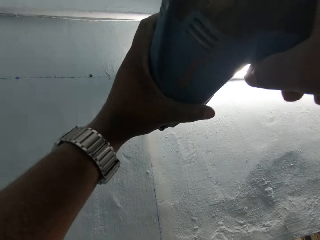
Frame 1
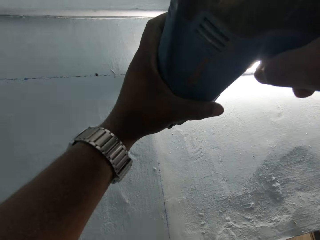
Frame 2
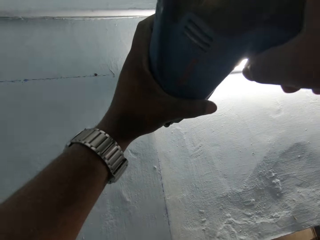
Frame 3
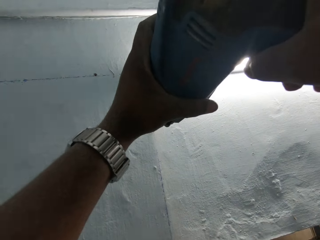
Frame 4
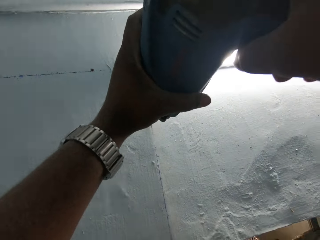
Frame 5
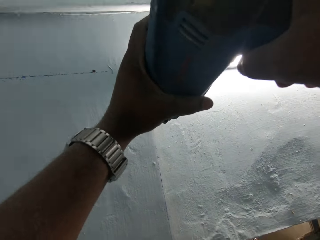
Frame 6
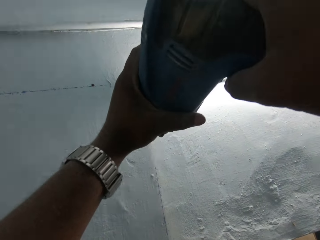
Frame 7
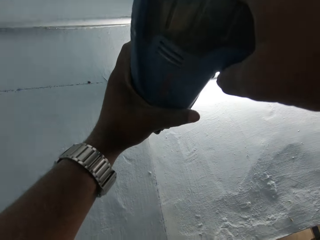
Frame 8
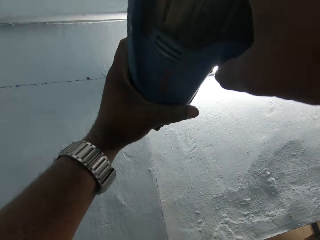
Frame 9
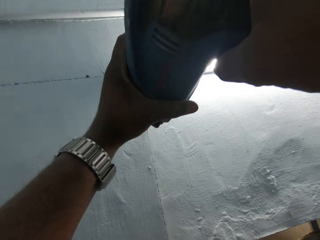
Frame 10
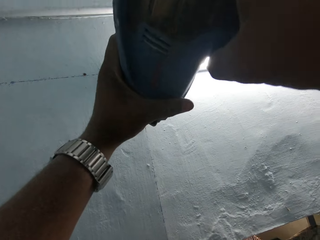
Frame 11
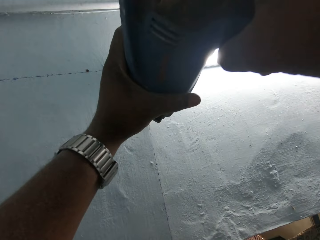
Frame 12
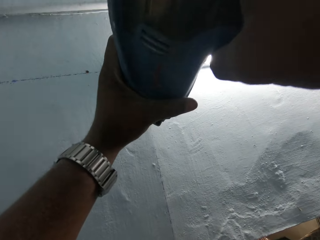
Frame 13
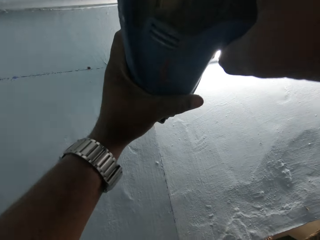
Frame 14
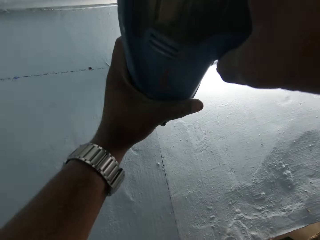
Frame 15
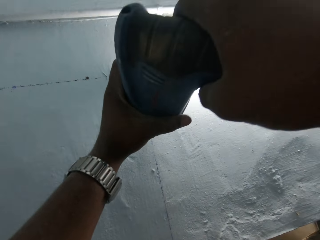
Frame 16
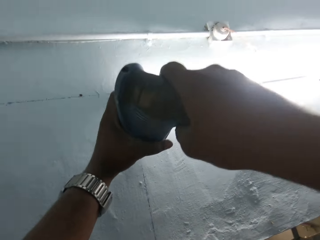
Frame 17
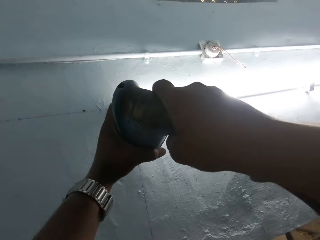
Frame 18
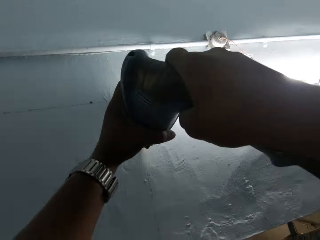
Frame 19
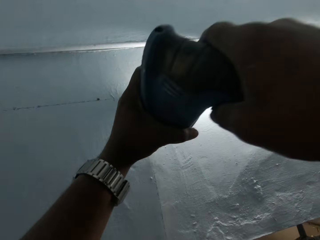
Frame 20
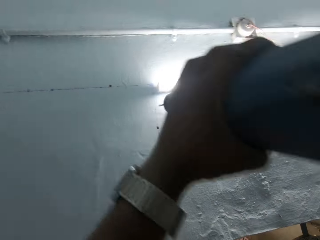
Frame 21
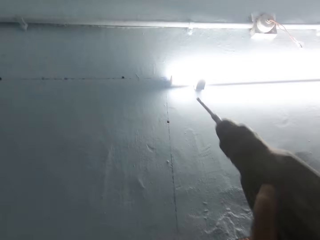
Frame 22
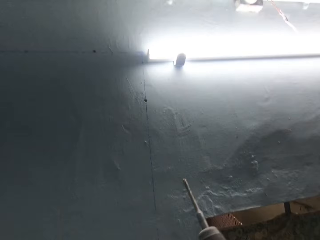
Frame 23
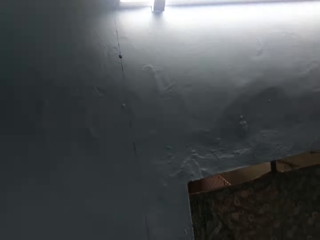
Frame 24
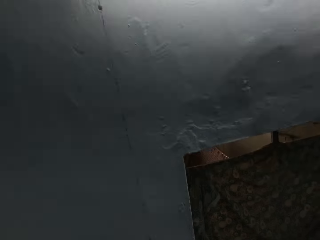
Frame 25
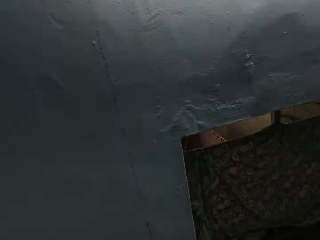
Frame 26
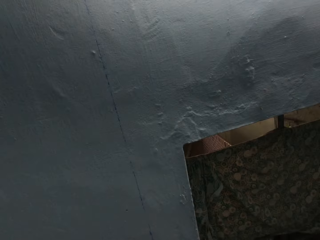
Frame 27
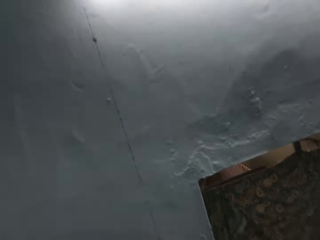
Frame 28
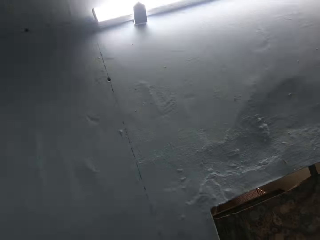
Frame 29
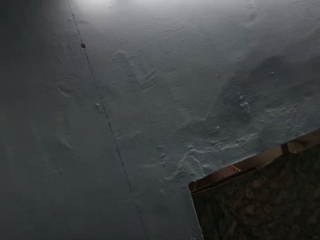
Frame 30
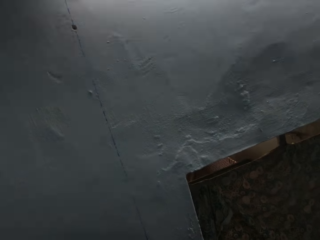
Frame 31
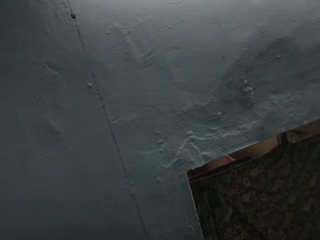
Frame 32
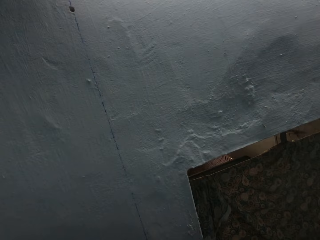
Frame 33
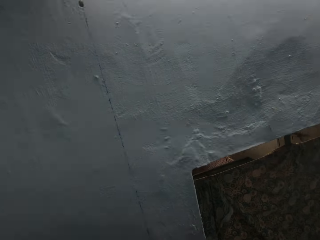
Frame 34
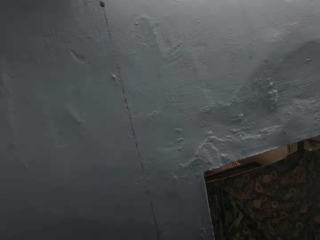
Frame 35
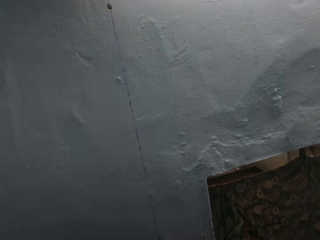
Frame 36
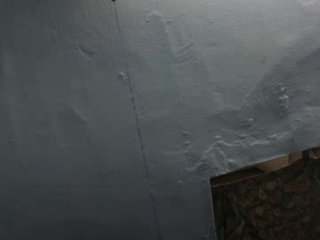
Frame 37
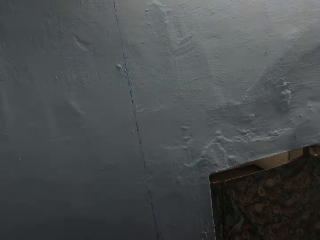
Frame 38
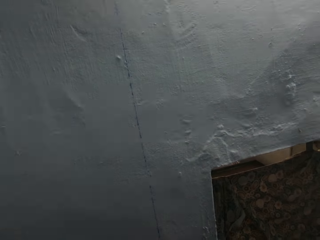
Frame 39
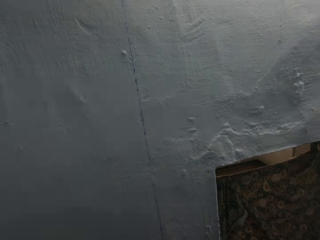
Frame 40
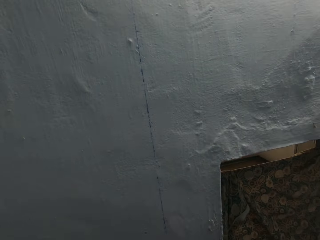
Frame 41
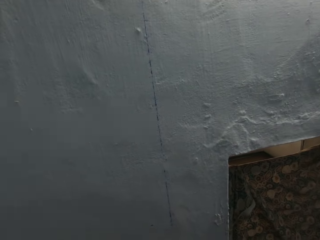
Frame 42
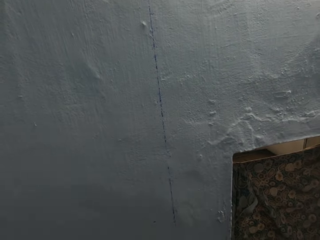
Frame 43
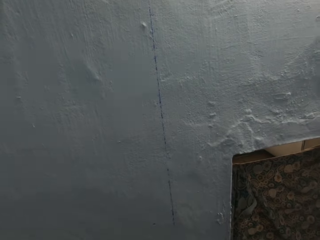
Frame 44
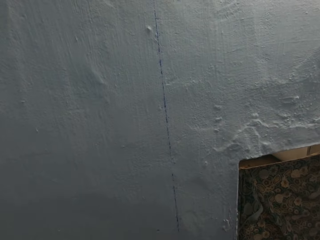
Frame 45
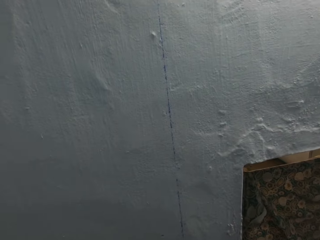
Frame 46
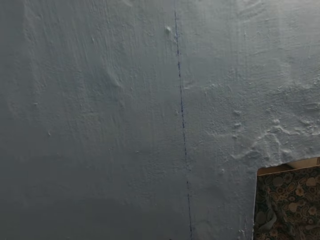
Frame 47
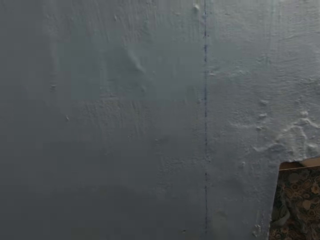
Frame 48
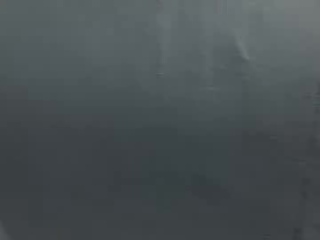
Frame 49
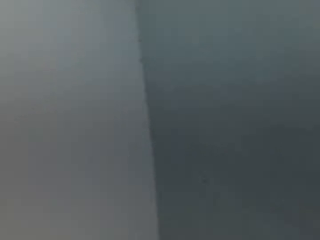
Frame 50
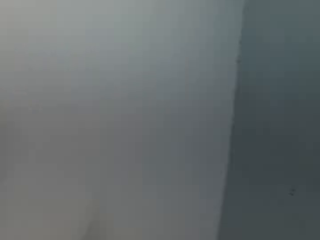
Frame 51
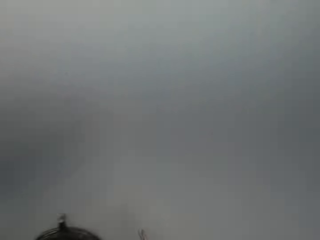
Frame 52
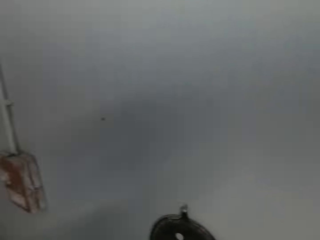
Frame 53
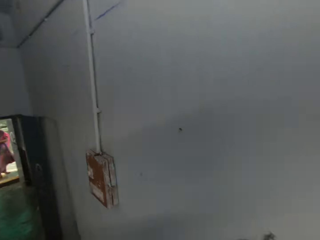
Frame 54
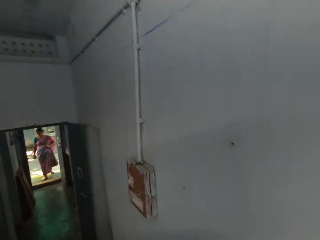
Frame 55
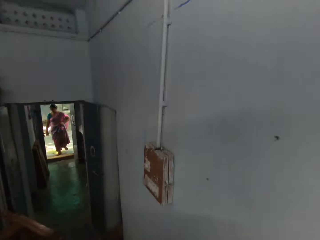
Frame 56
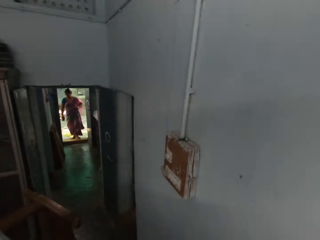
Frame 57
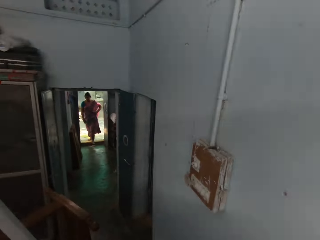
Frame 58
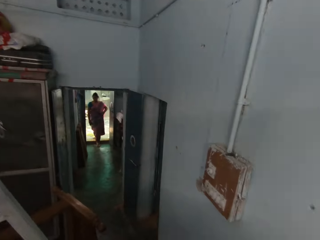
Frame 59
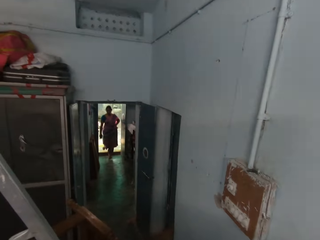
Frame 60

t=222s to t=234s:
The camera wearer looks around.

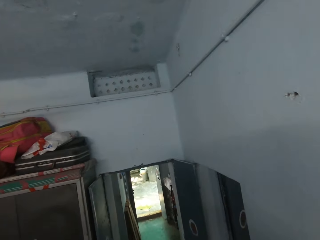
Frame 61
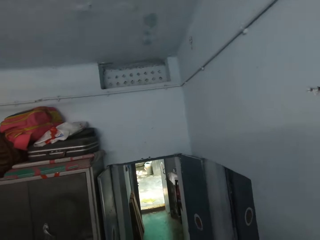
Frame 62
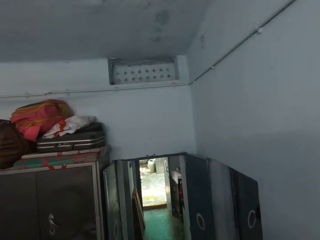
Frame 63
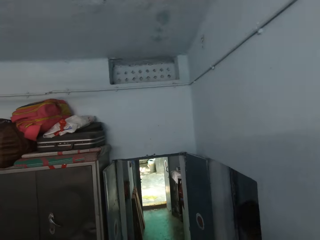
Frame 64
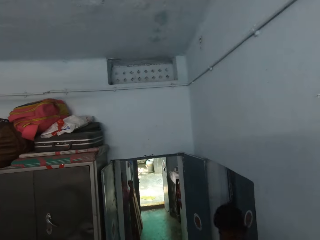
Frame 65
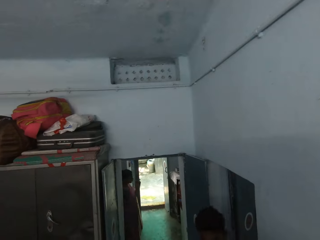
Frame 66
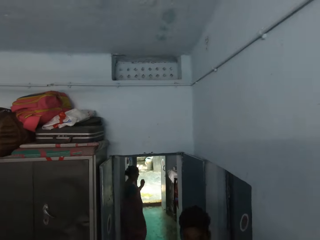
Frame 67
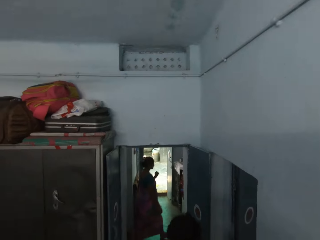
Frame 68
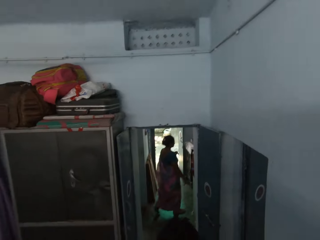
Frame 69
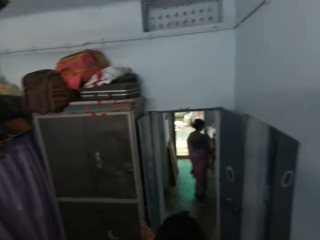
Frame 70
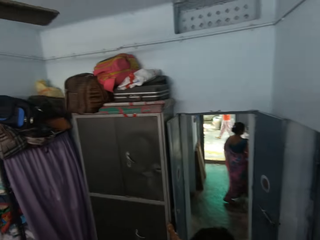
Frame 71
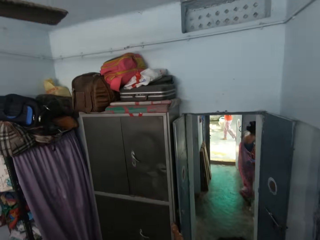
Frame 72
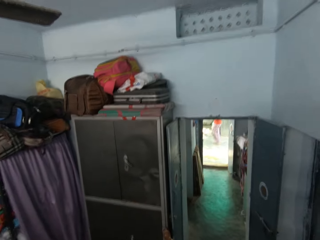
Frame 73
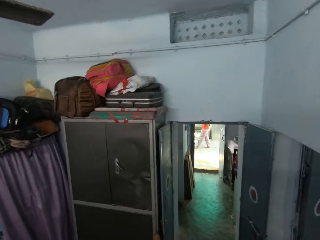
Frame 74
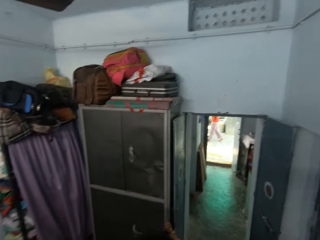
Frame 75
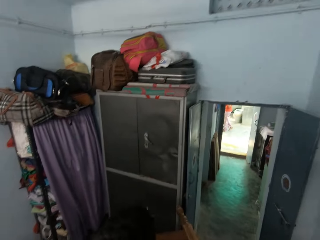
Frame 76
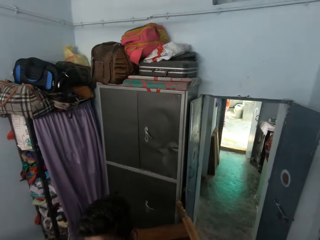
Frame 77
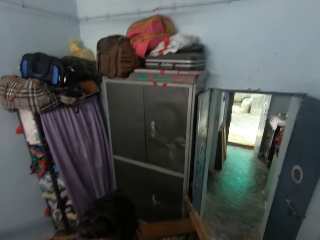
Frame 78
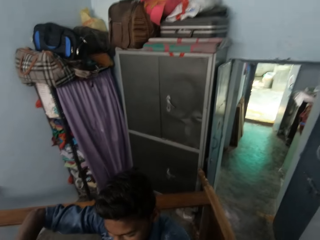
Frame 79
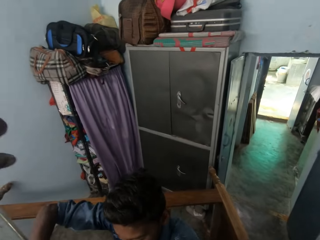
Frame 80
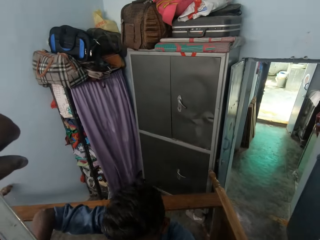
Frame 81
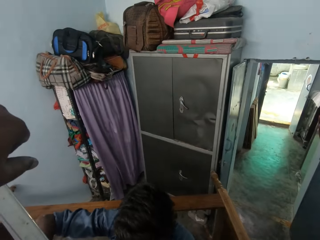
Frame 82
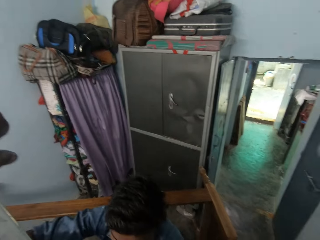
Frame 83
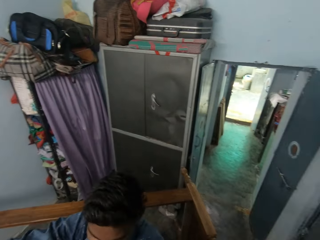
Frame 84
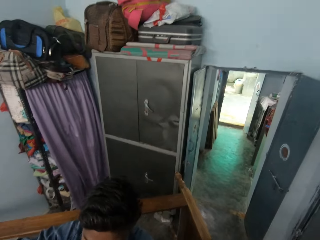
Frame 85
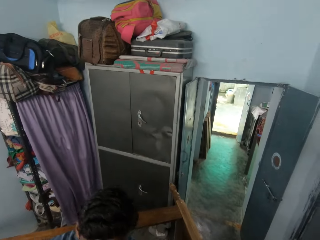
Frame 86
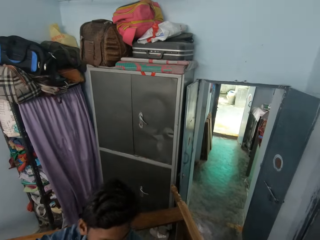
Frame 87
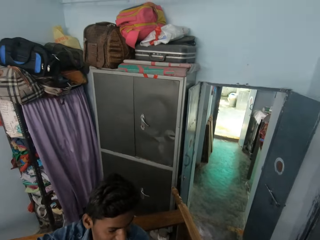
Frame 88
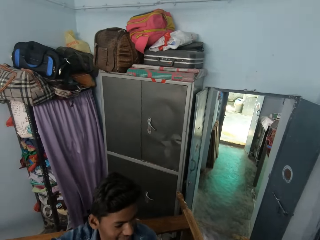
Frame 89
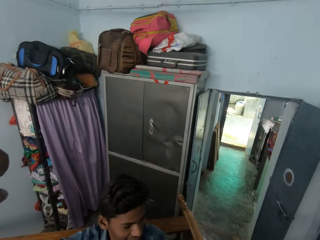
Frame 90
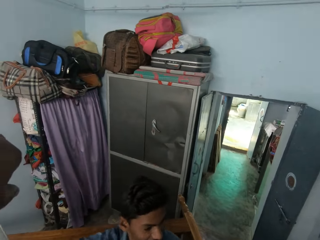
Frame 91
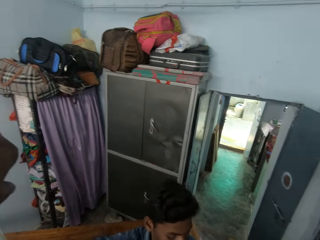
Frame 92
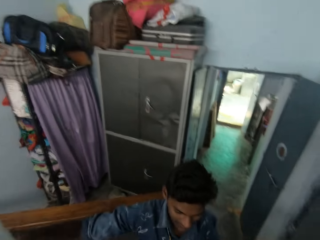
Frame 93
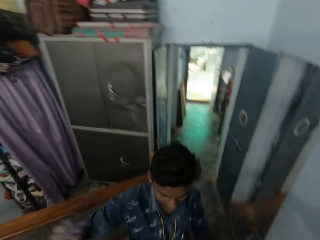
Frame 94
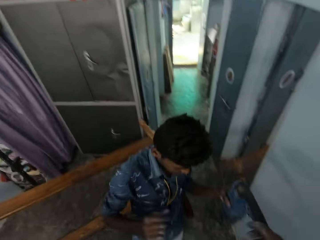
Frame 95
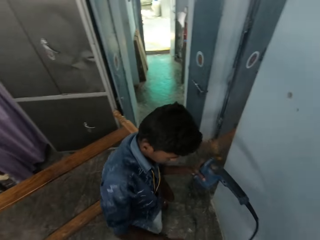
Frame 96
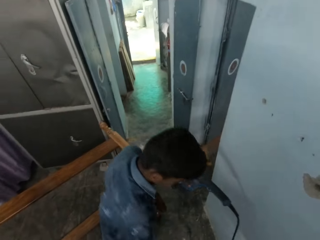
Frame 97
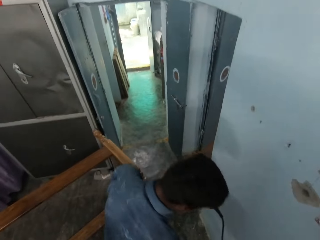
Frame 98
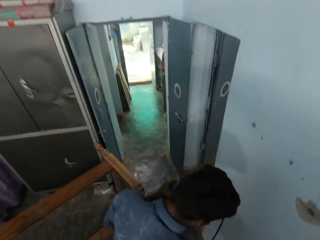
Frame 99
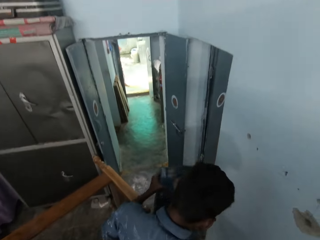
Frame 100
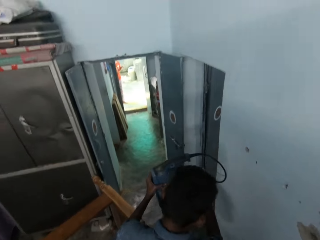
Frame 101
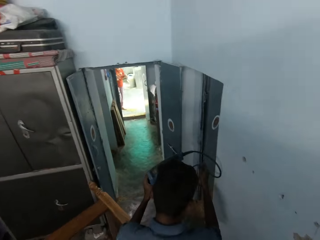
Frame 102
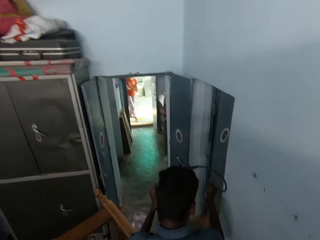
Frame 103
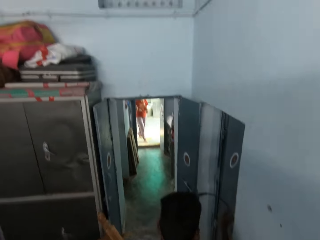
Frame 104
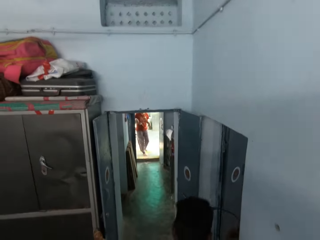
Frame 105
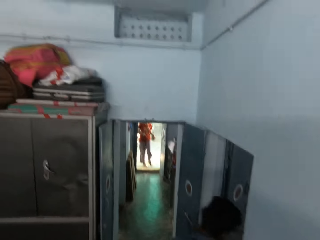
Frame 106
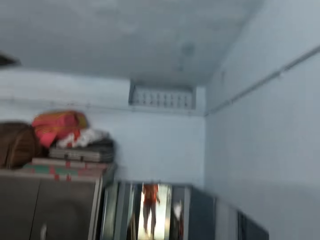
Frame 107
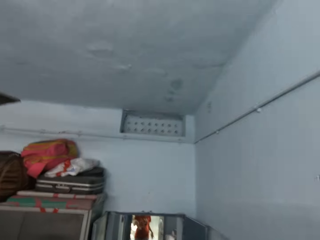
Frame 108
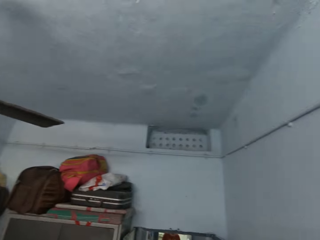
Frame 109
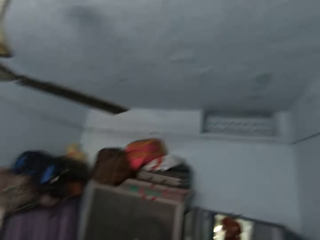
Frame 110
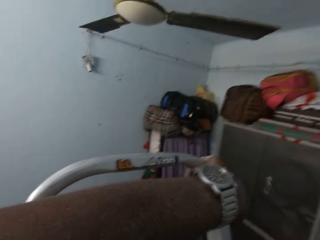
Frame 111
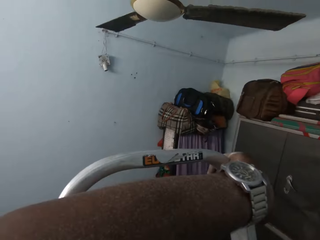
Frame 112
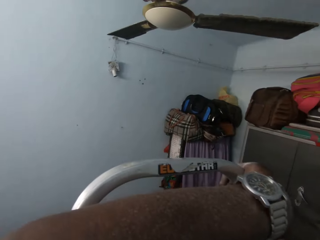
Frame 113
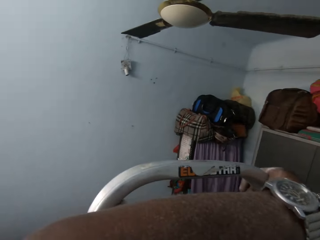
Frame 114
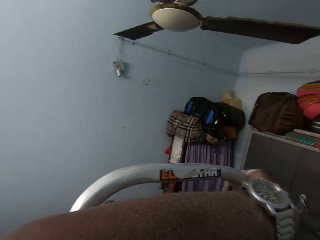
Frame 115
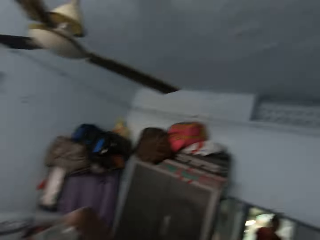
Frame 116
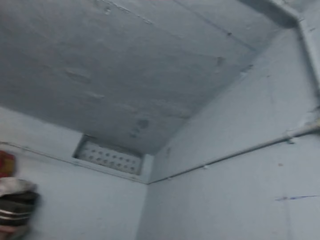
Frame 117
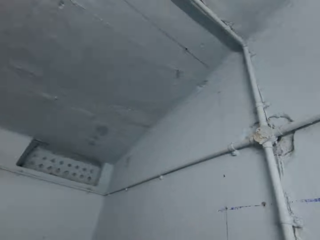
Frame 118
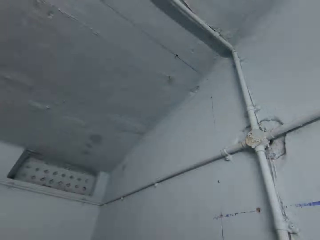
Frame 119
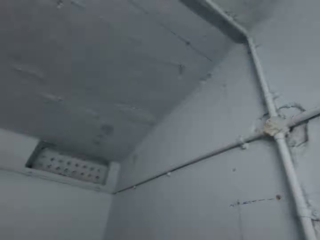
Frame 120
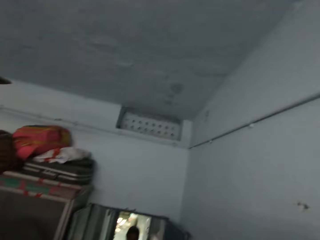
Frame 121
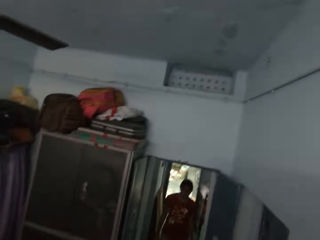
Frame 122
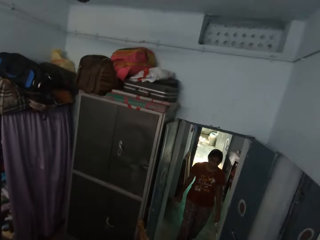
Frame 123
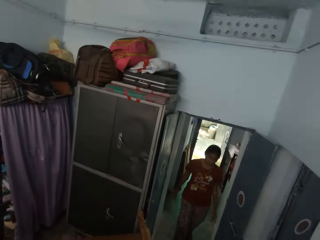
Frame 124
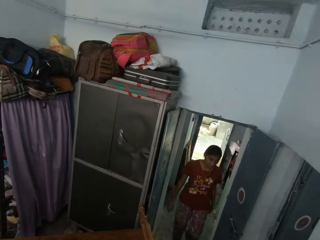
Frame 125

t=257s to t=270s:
The camera wearer interacts with a man. The man unplugs the power drill from a socket with his right hand.
